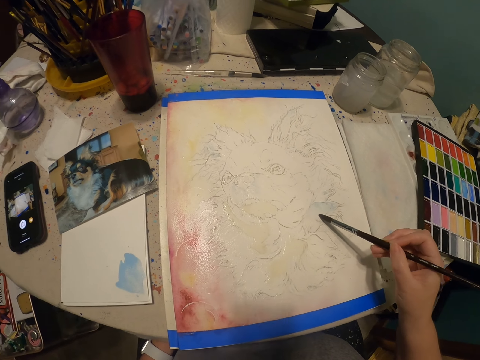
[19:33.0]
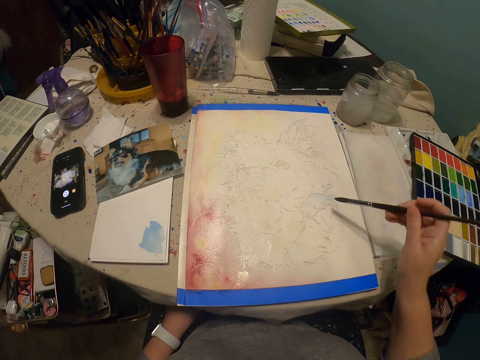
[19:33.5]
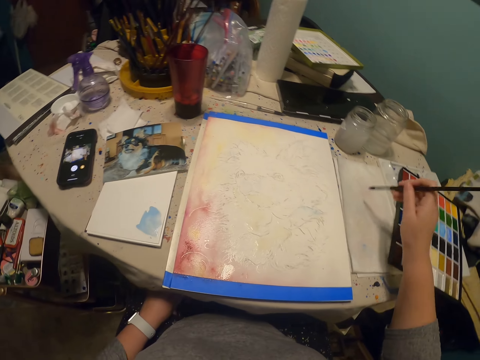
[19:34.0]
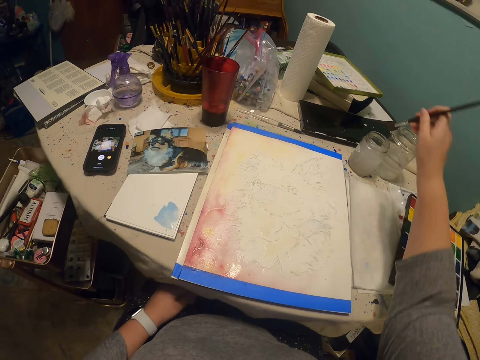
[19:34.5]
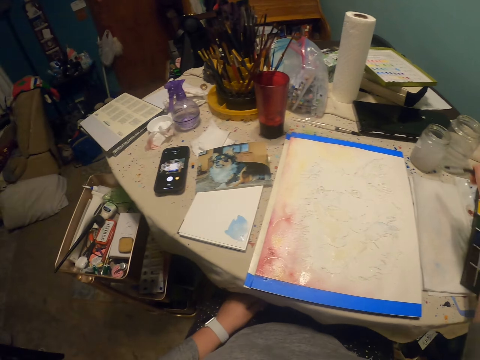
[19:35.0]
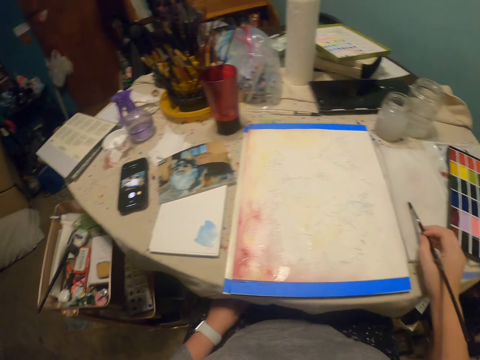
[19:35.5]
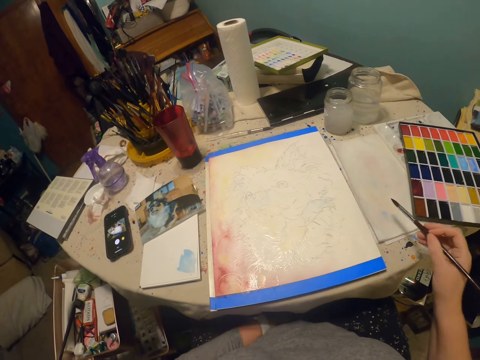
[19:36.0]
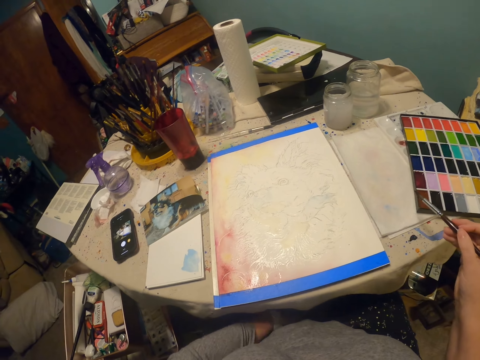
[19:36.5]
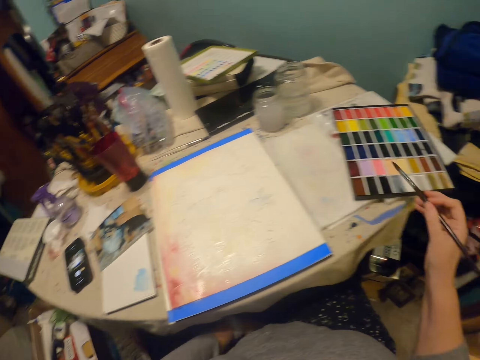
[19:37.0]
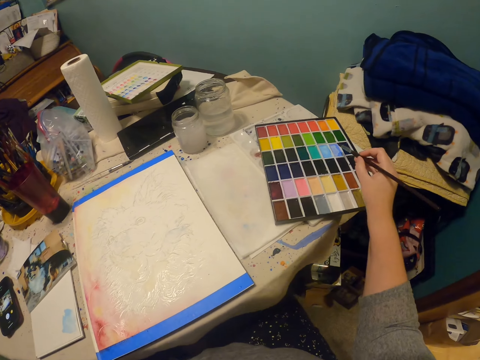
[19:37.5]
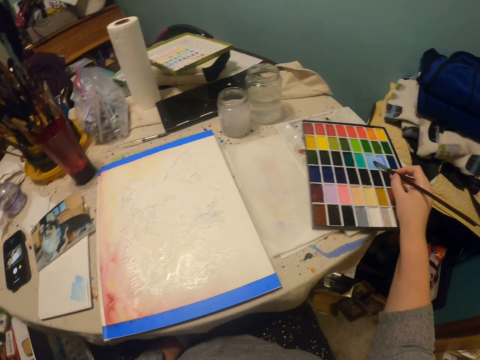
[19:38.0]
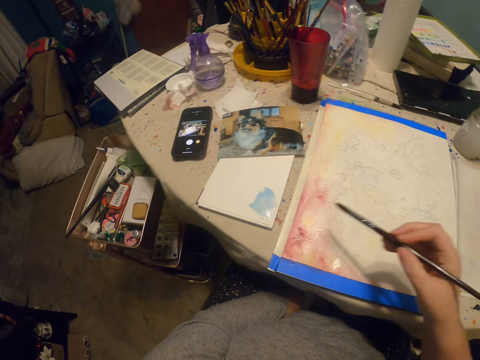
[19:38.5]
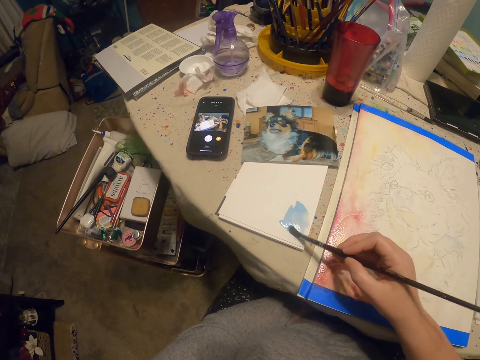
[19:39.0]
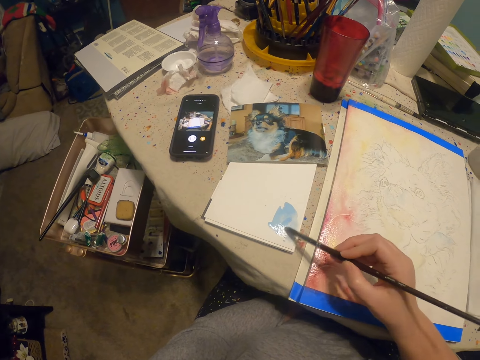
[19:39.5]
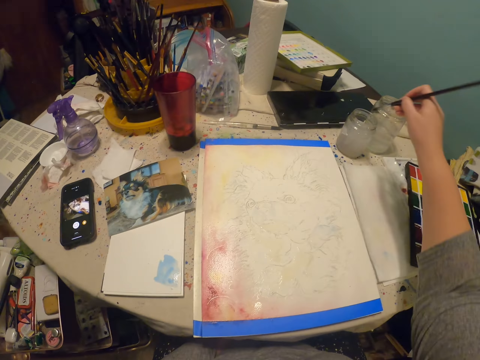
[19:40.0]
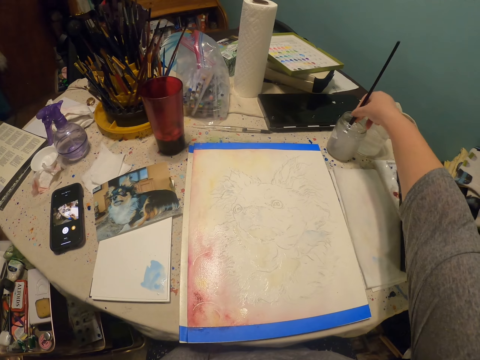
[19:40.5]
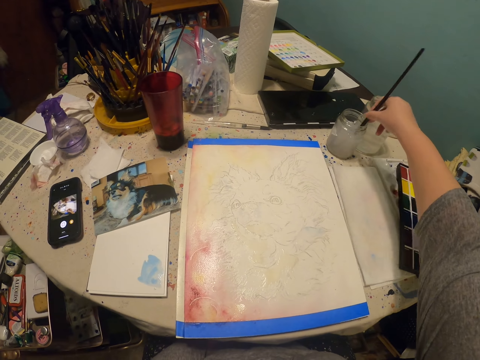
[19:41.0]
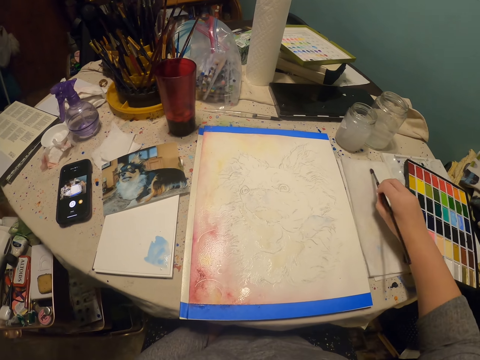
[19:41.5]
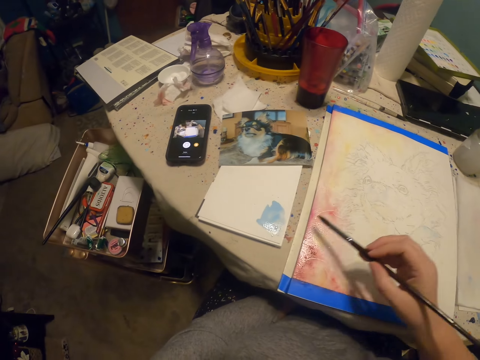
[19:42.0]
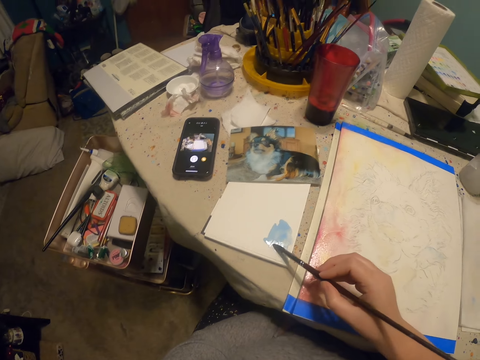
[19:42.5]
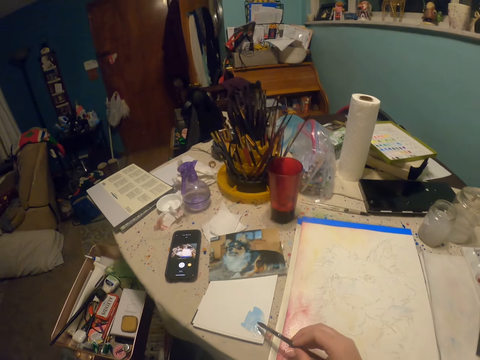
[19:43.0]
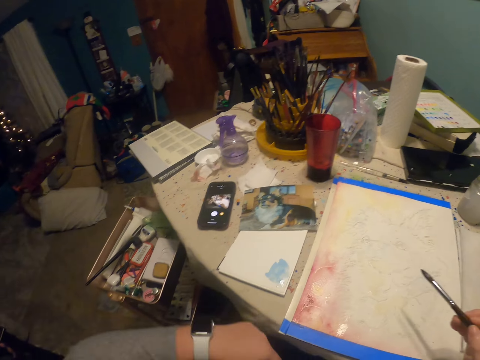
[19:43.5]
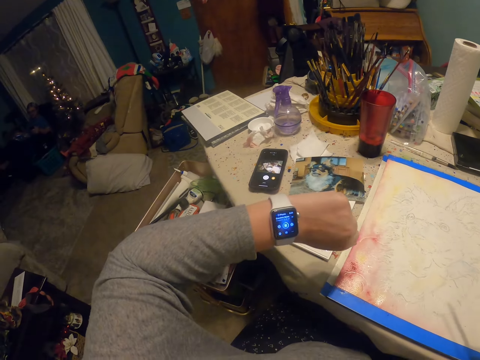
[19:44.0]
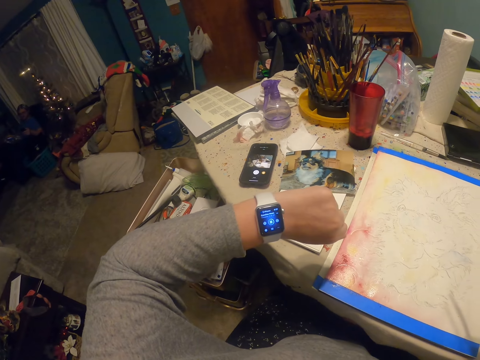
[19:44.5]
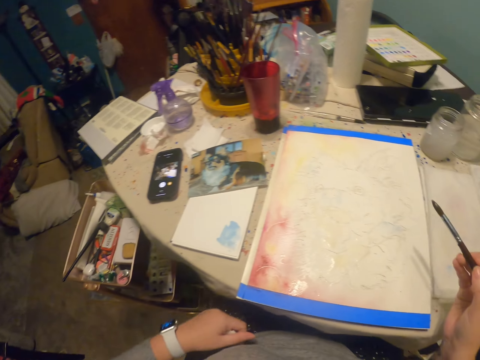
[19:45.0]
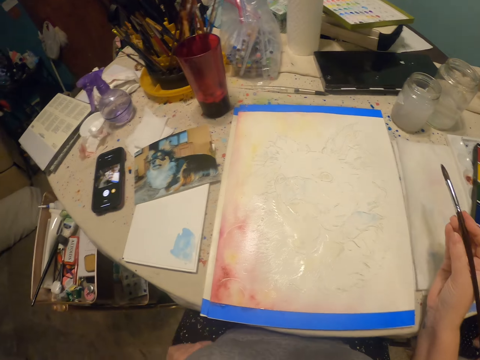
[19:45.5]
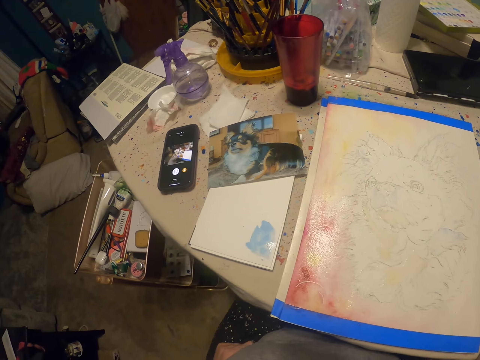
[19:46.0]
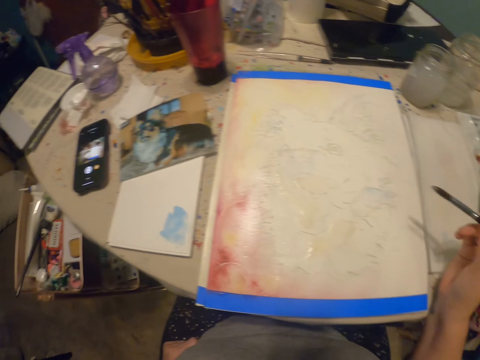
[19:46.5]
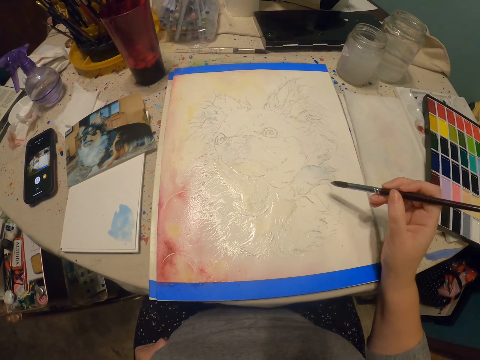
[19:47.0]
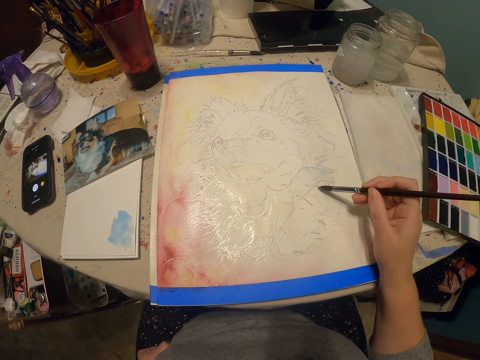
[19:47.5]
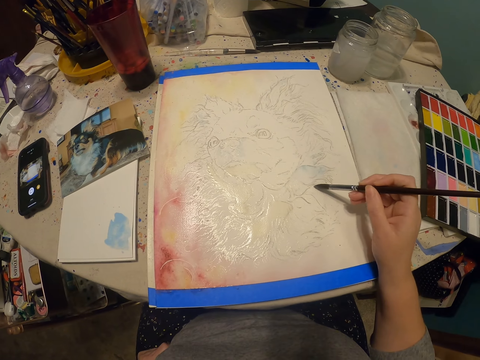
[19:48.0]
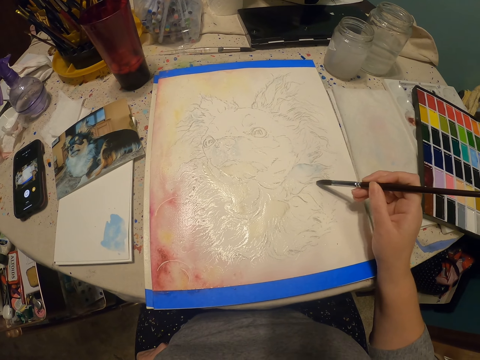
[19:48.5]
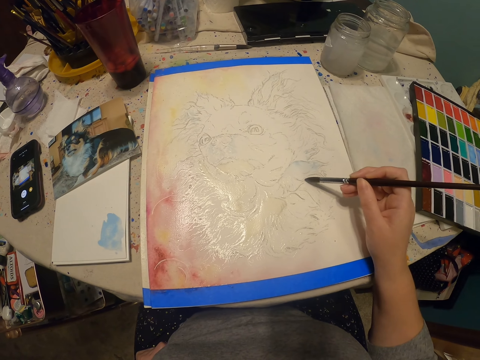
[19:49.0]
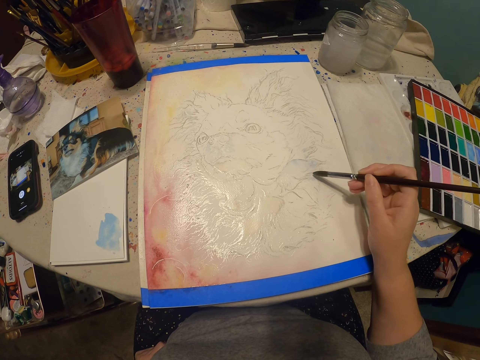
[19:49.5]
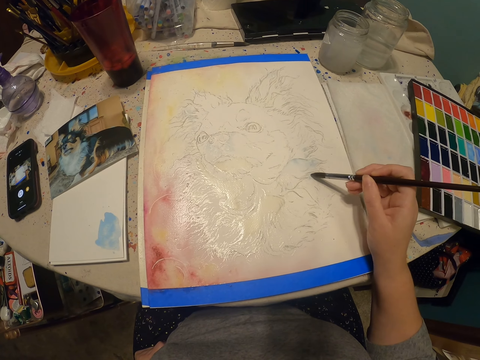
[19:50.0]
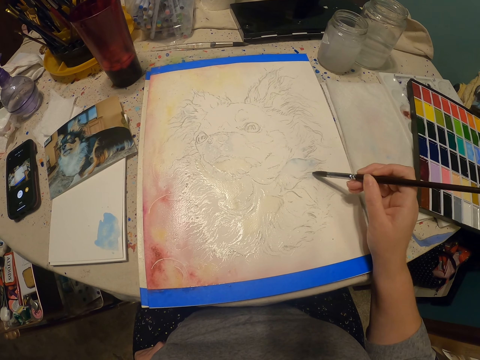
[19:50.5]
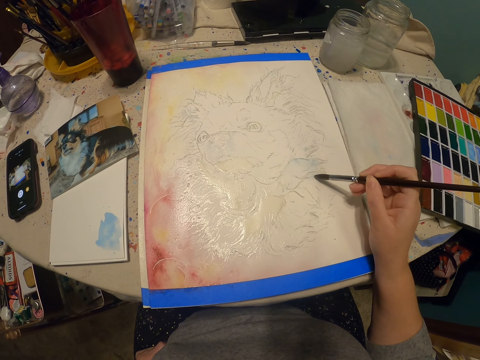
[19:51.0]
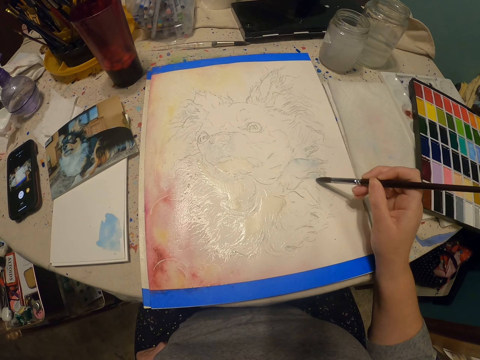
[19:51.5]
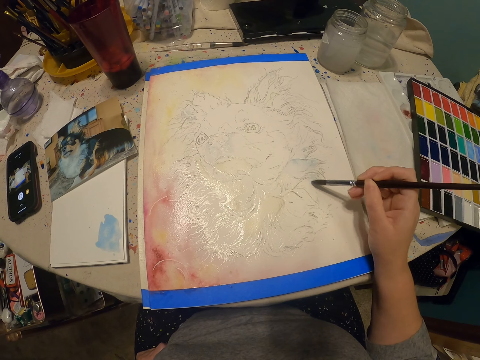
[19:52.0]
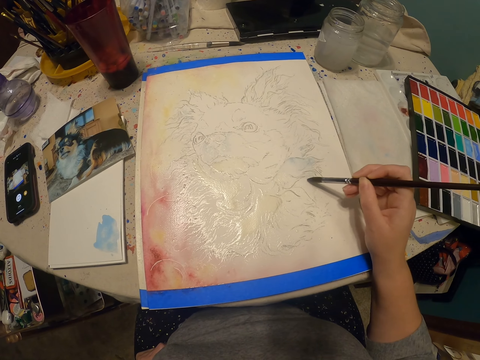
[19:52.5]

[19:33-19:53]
The camera wearer rubs the painting brush on the surface. They dip the paint brush in the bottle of water or container. They rub the painting brush on the surface. They rub the painting brush on the palette. They mix the paint. They dip the painting brush in the container. They rub the painting brush on the surface. They mix the paint. They look at the watch. They paint on the book.

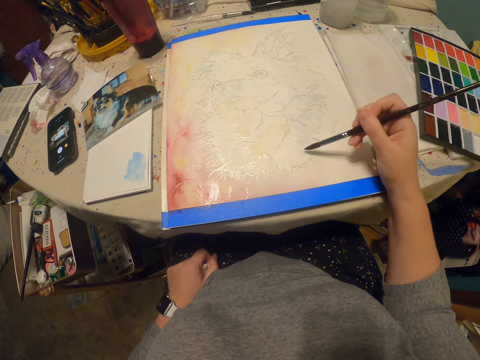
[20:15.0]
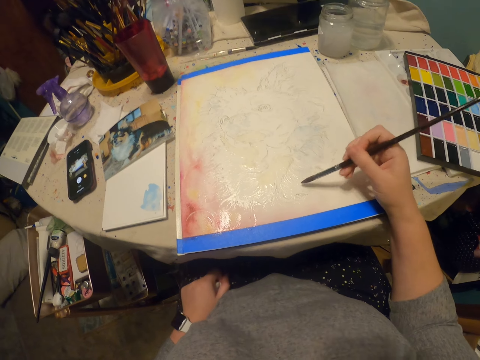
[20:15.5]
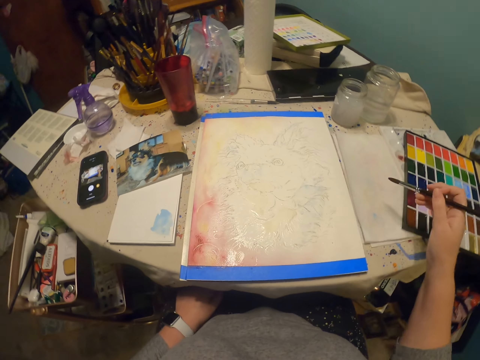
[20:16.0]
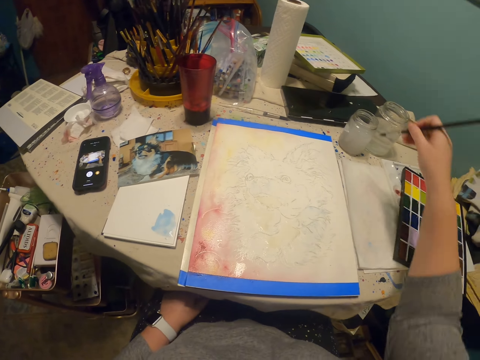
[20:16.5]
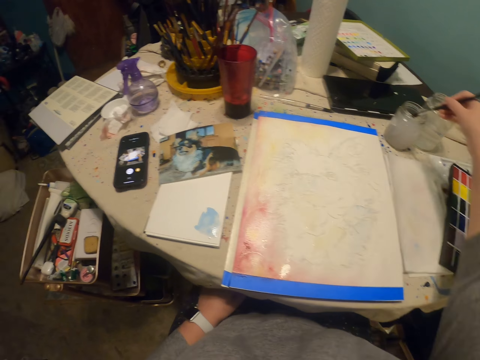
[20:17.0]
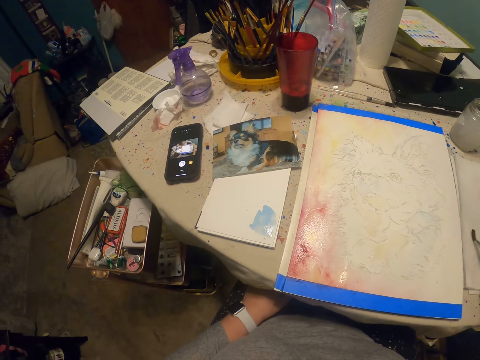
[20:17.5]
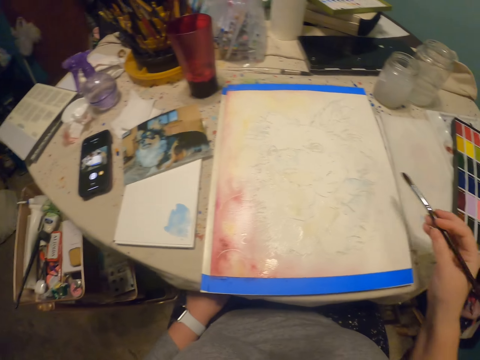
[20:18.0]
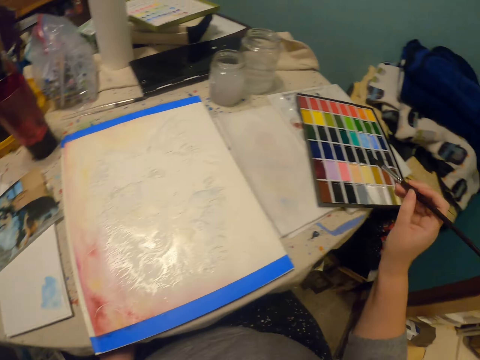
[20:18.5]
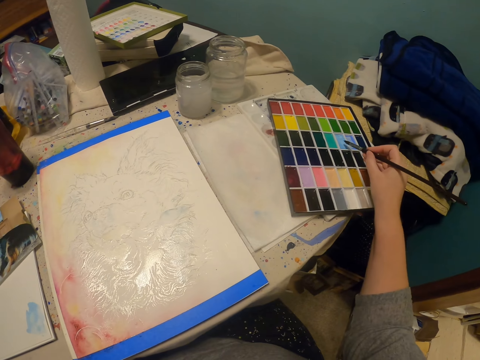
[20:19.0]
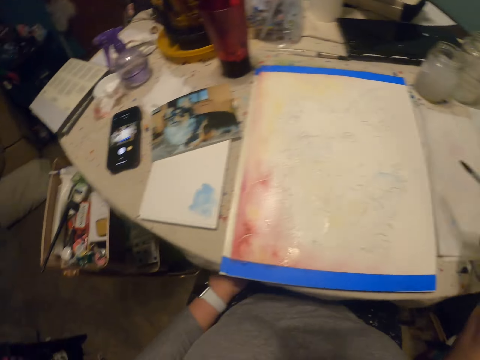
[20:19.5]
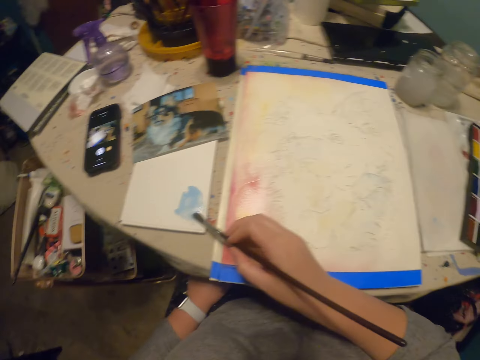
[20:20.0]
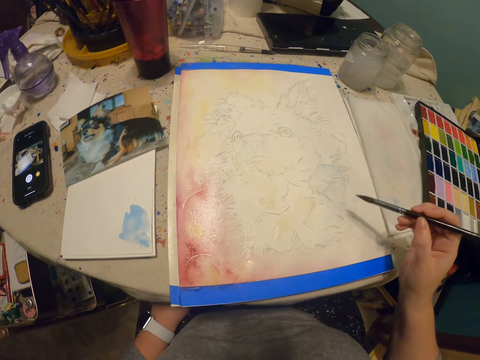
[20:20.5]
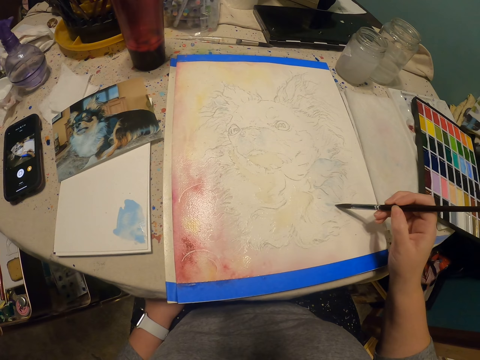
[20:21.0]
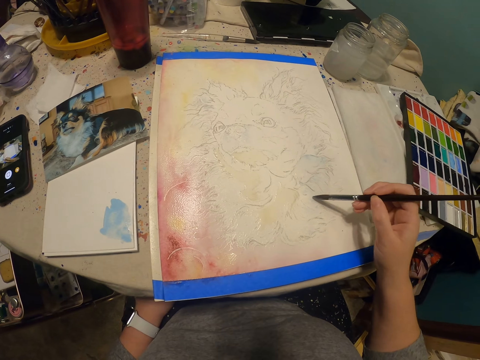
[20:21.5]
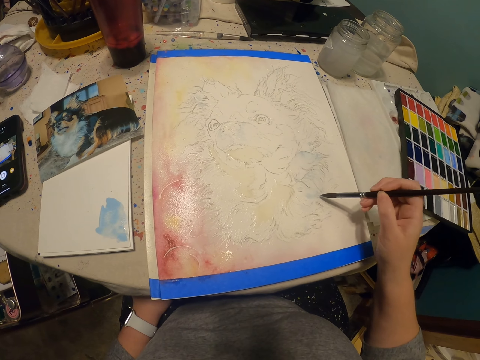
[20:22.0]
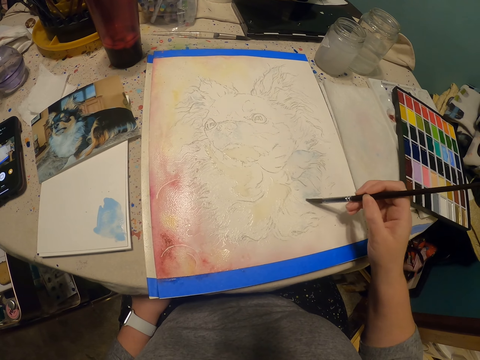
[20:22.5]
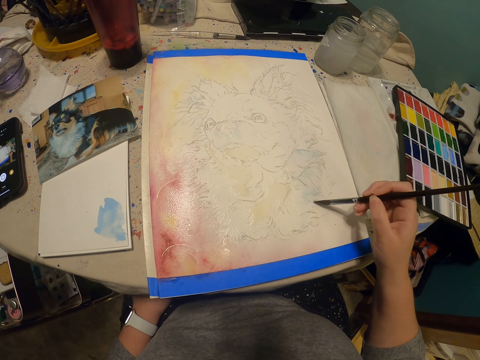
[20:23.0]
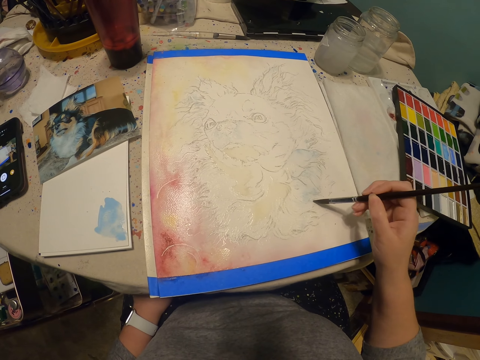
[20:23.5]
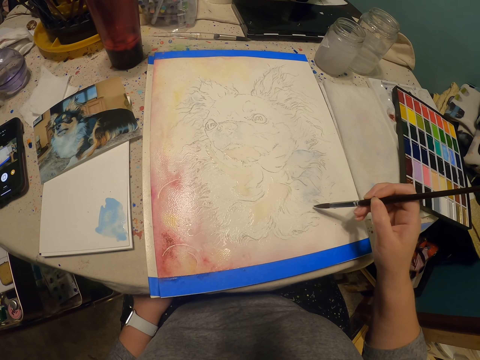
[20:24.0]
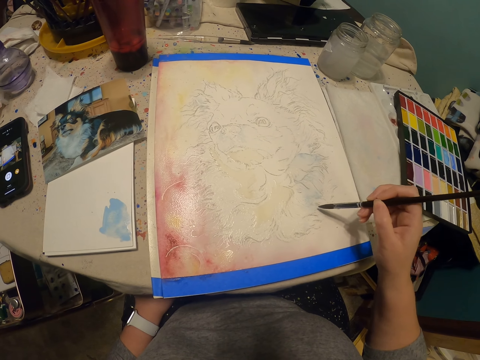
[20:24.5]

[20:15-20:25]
The camera wearer dips the paint brush in the bottle of water or container. They rub the painting brush on the surface. They rub the painting brush on the palette. They mix the paint. They paint on the book.
